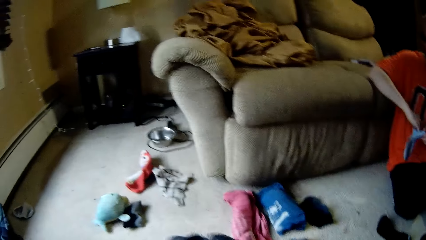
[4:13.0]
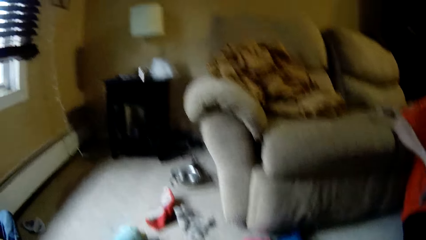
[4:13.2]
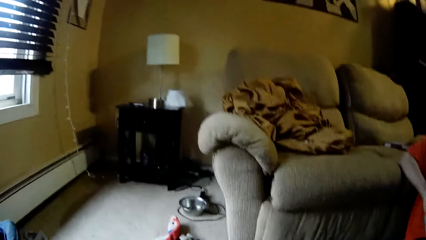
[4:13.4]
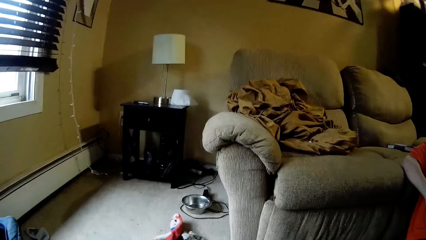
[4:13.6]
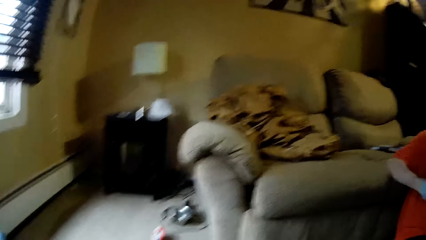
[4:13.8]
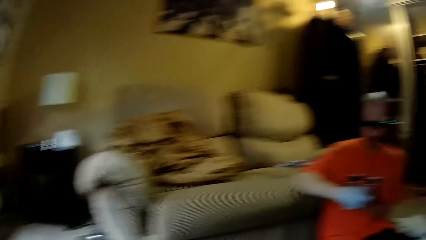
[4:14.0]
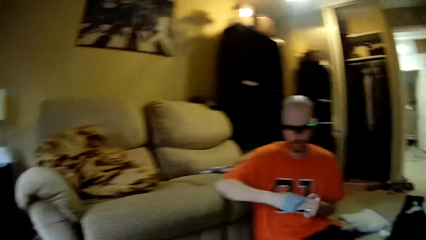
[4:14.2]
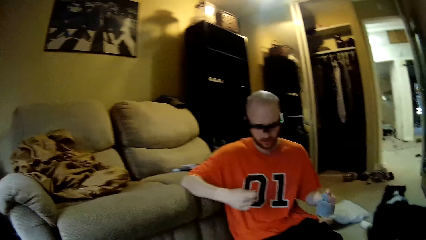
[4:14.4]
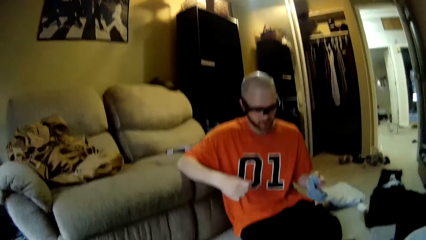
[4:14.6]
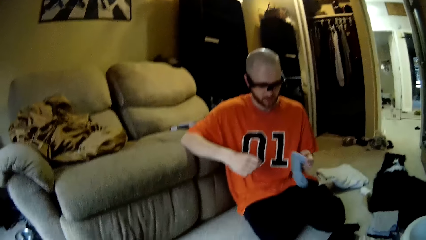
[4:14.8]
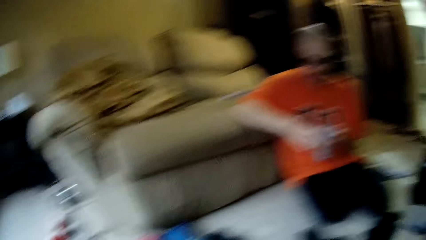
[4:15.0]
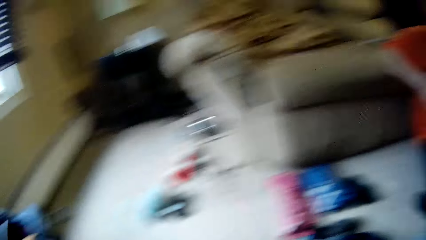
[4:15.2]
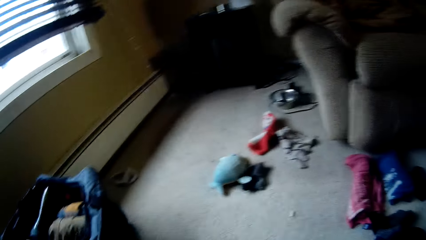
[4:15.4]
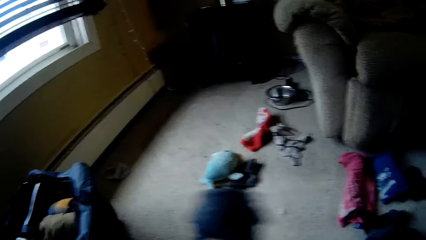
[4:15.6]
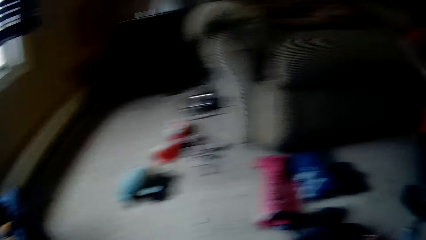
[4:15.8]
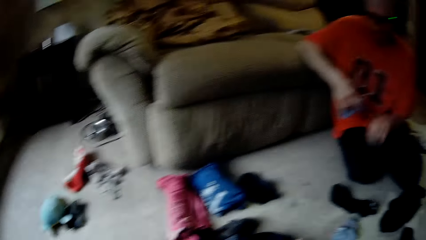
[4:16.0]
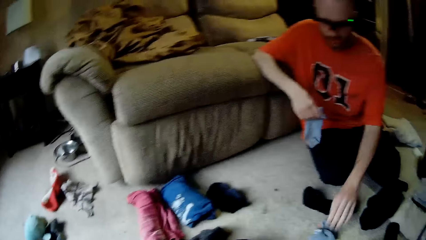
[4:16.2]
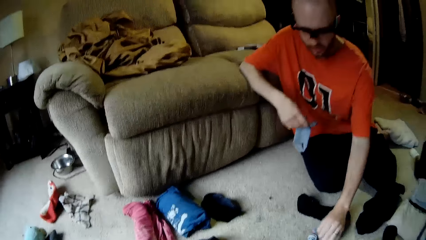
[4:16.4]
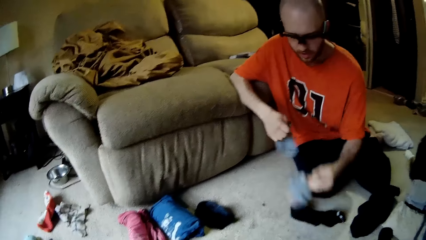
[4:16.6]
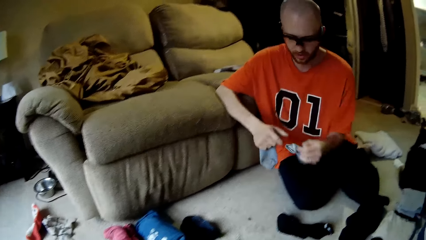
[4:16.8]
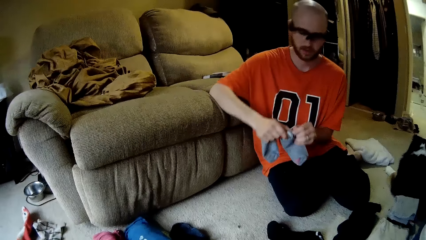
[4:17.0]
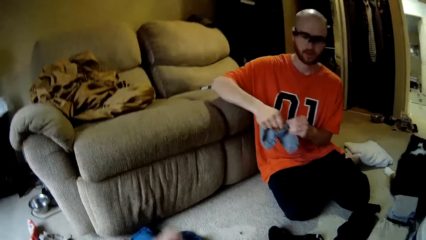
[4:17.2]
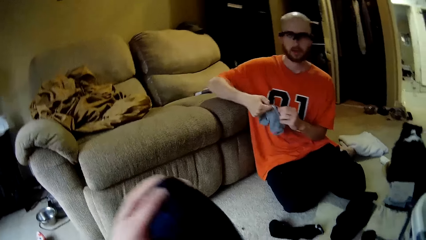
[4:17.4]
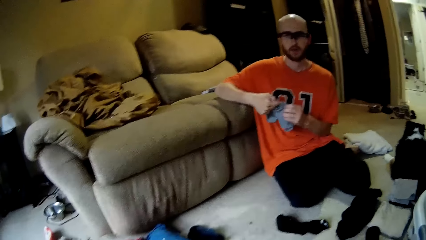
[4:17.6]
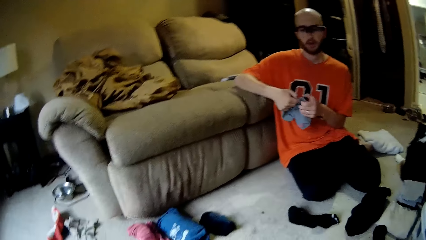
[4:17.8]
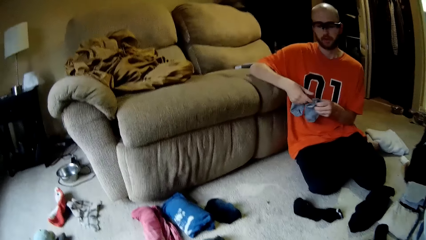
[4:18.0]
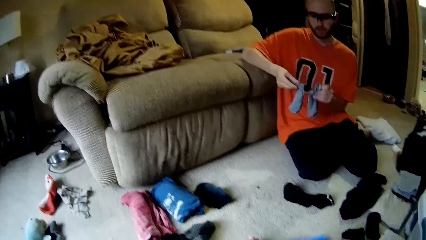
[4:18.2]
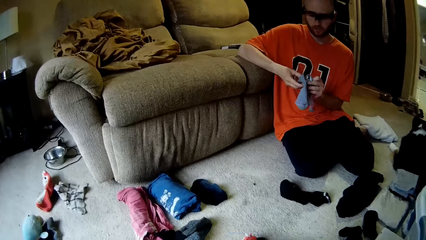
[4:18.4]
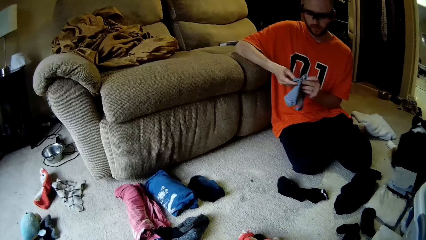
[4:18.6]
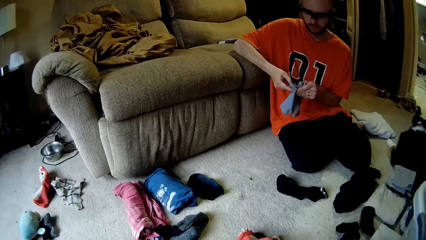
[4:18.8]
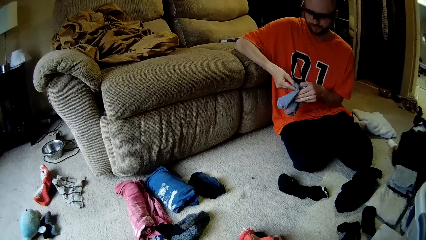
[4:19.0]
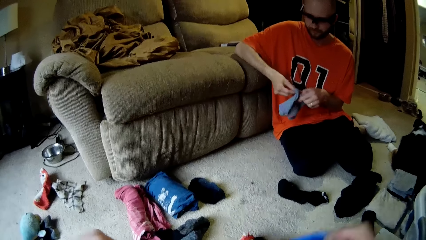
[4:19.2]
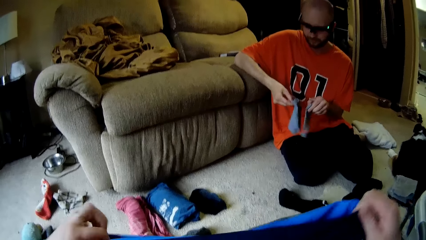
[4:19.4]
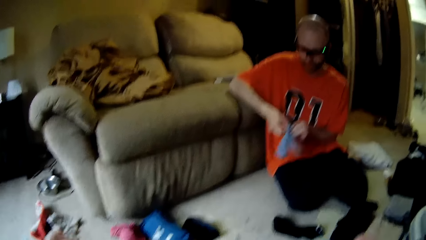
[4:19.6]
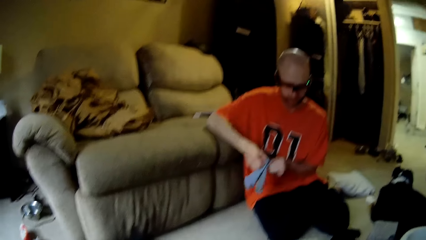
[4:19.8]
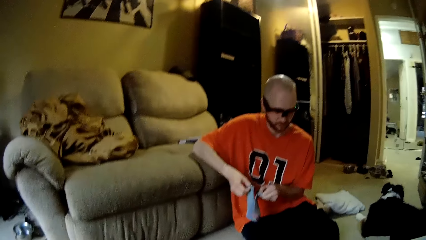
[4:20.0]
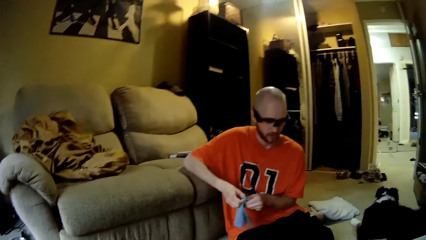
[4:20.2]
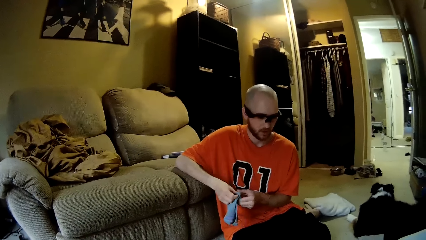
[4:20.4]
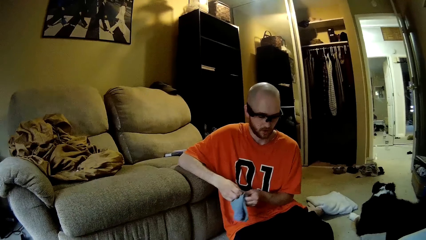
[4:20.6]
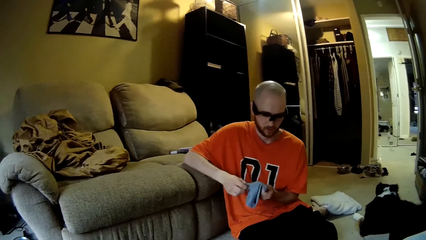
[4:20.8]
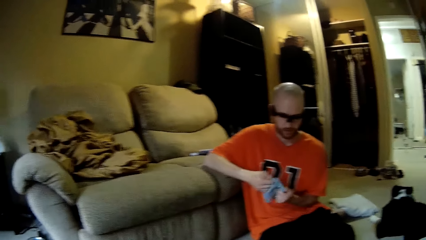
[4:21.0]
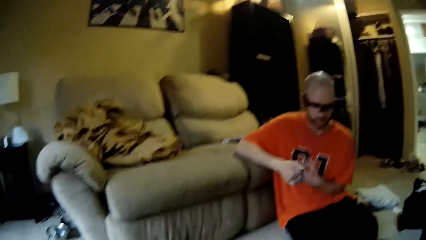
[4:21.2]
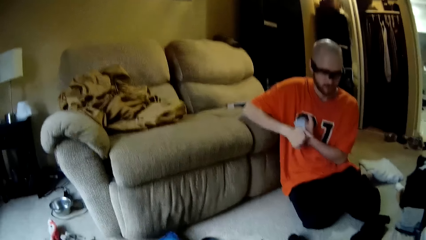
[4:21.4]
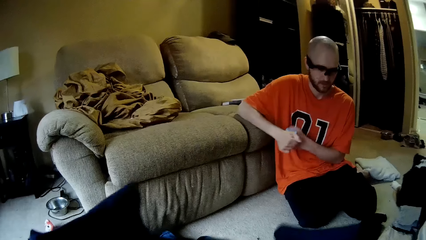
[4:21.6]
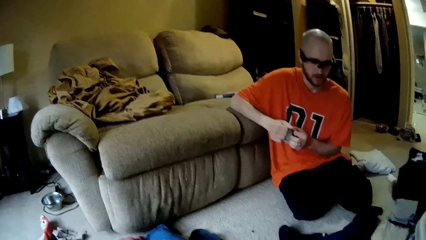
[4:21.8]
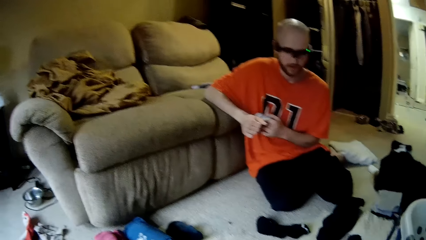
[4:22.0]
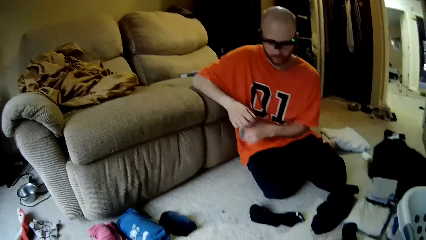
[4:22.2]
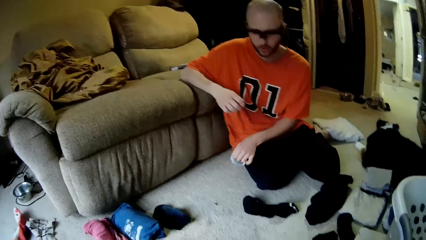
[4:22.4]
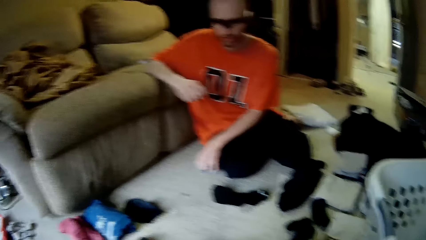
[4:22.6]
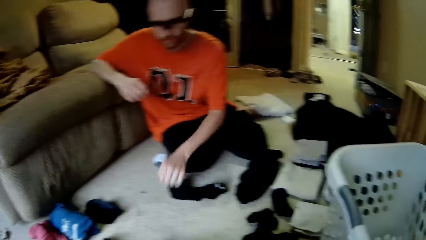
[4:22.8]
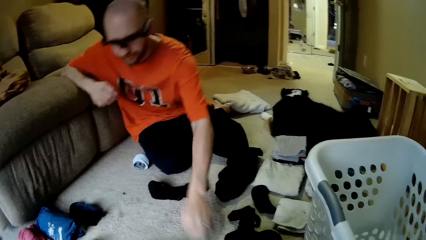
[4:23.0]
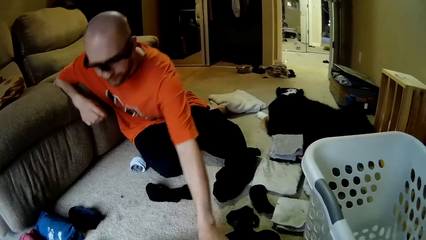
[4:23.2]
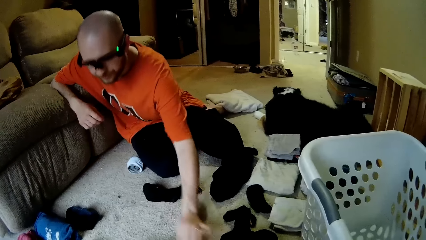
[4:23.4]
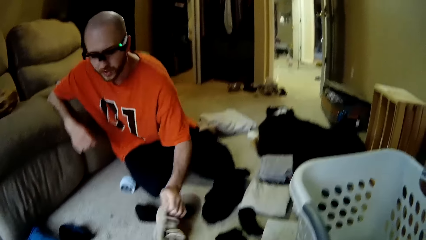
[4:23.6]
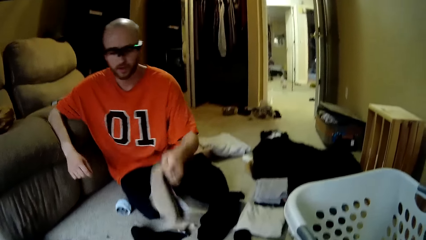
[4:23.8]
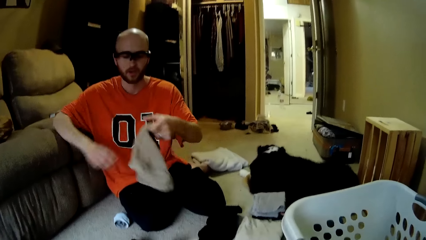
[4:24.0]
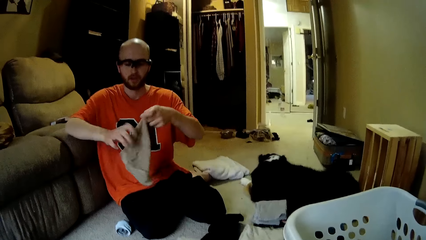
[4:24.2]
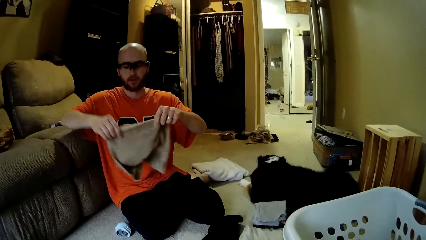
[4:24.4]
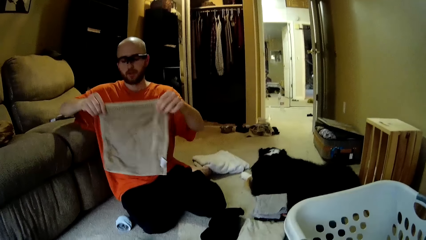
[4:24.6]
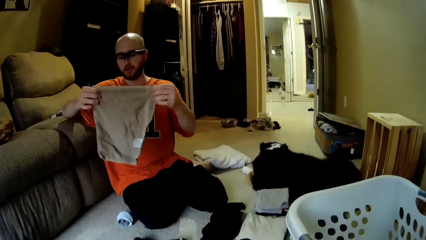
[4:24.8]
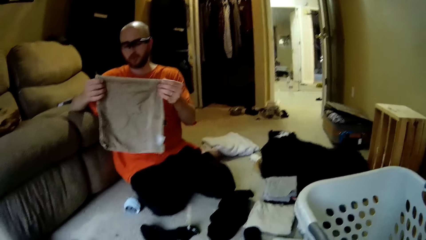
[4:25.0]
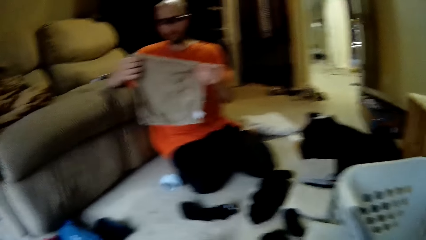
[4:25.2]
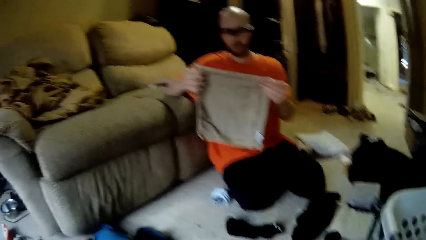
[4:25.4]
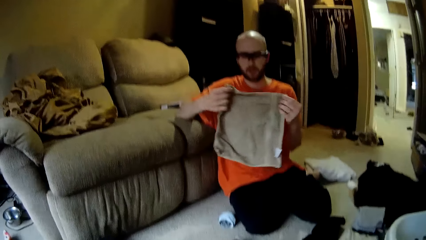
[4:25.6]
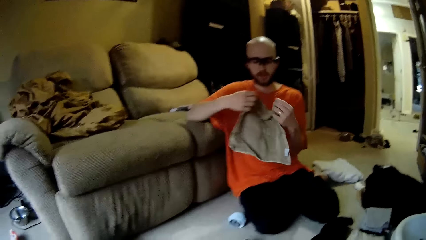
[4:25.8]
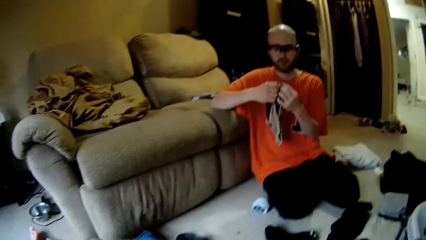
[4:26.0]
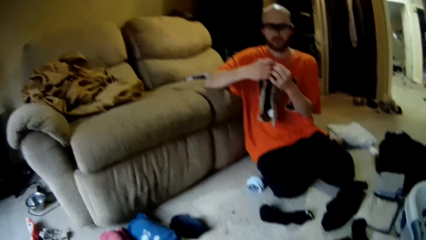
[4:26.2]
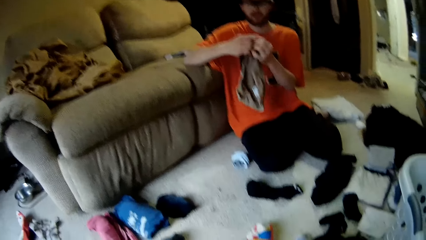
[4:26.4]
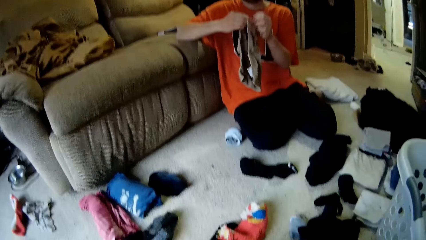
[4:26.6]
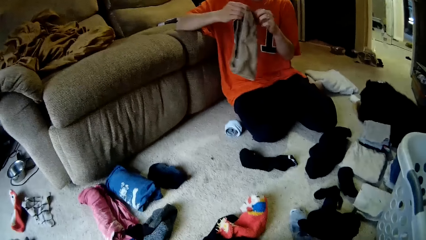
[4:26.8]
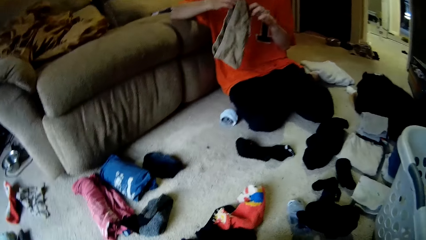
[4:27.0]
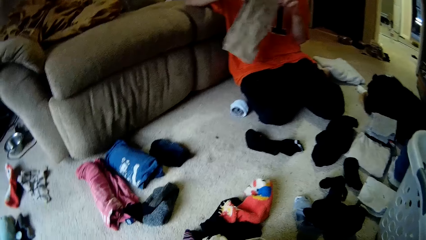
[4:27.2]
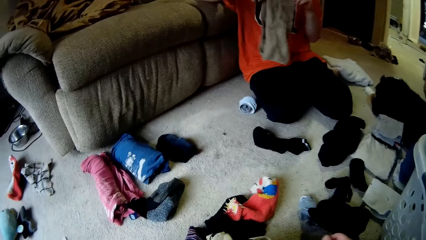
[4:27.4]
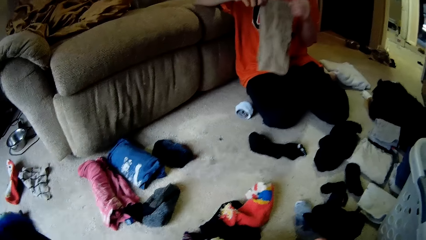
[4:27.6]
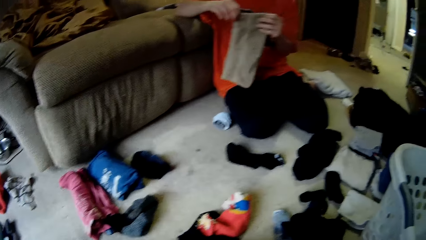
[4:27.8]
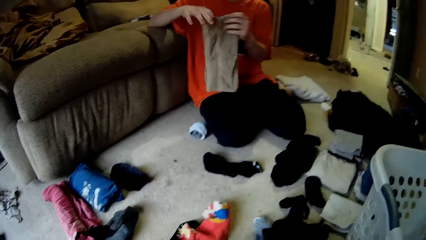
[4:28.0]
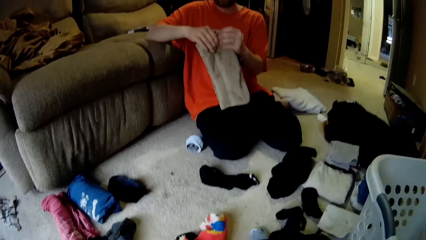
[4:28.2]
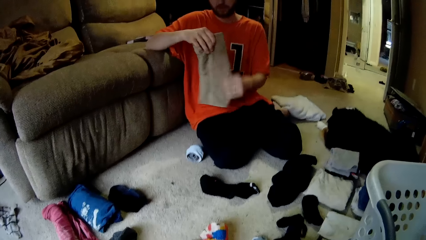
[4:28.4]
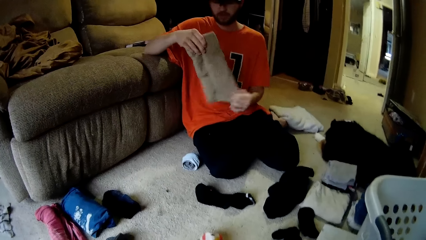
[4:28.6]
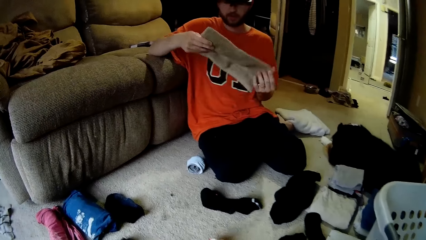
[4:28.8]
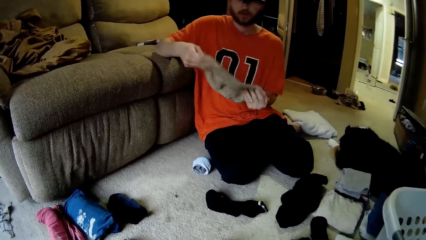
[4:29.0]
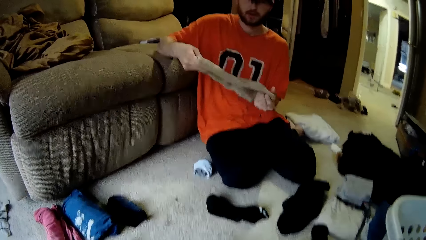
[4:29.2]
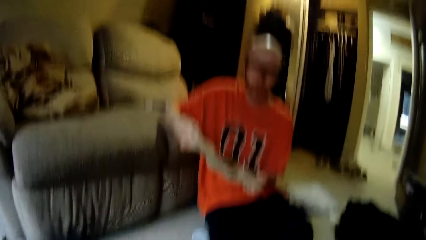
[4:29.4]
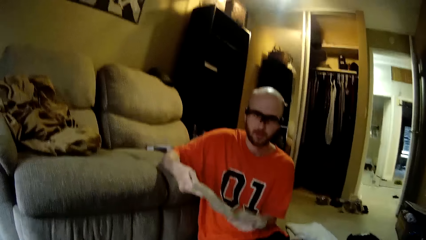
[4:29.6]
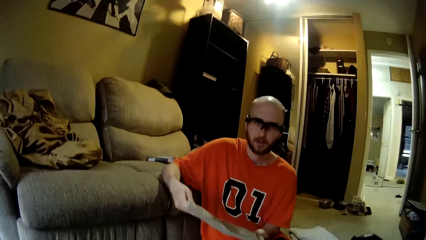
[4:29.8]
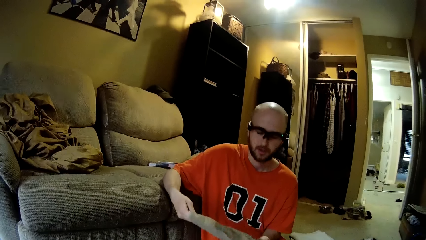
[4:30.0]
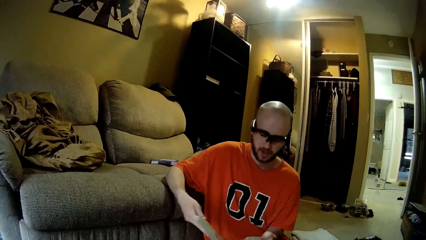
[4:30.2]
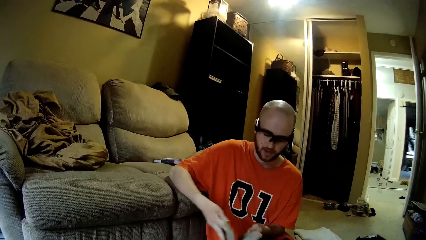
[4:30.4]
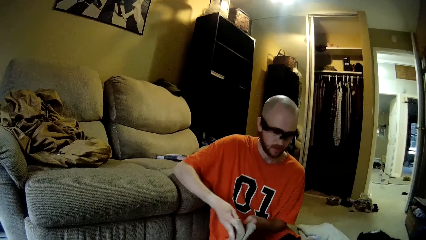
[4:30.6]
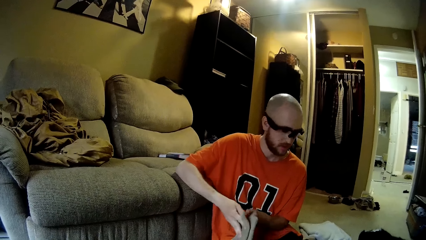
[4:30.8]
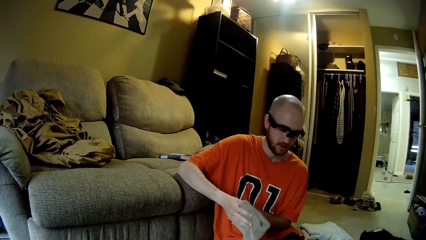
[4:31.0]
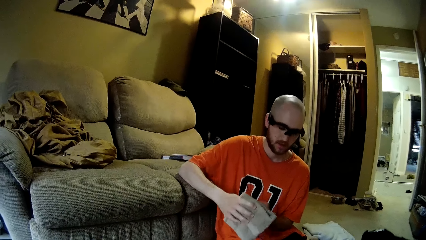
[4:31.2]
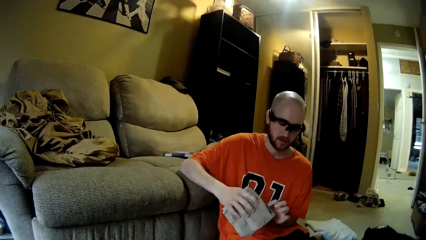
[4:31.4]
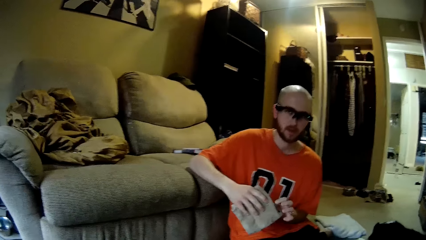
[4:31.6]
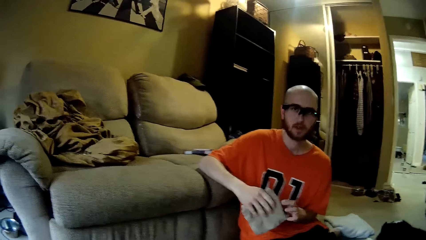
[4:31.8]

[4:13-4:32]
The camera wearer looks around the house. The man unfolds the sock. The camera wearer looks around the house. They converse with the man. The man picks up a sock from the floor with his left hand. The man interacts with the camera wearer. The man pairs the socks. The camera wearer converses with the man. They fold clothes. The man interacts with the camera wearer. The man folds the socks with his hands. The camera wearer interacts with the man. The man drops the socks on the floor with his left hand. The man picks up a cloth from the floor with his left hand. The man folds the cloth with his hands. The man interacts with the camera wearer. The camera wearer converses with the man. The man interacts with the camera wearer. The camera wearer interacts with the man.
